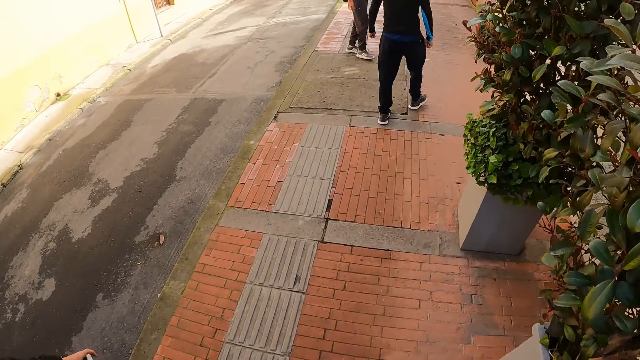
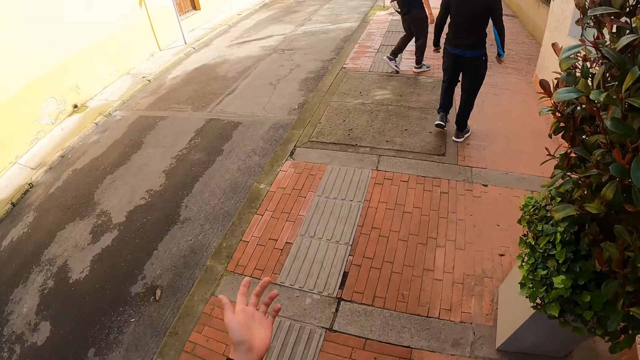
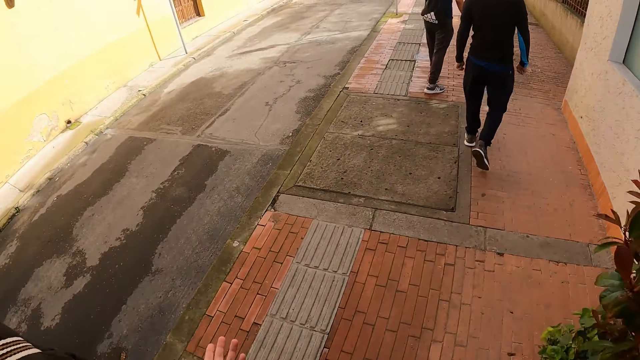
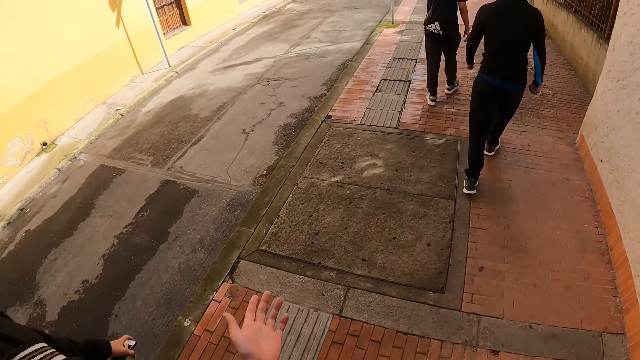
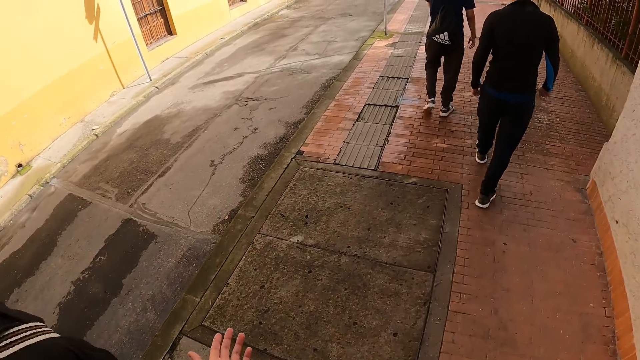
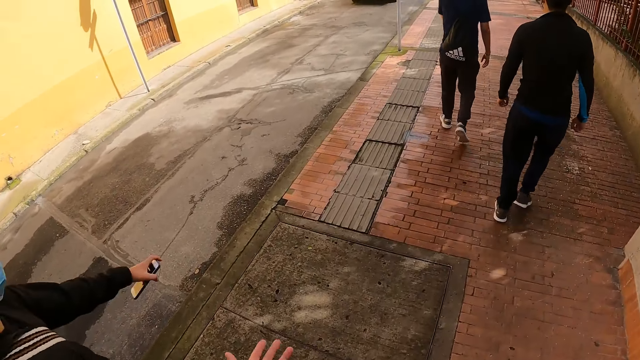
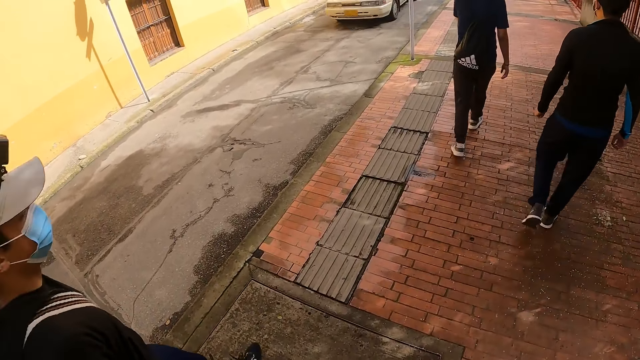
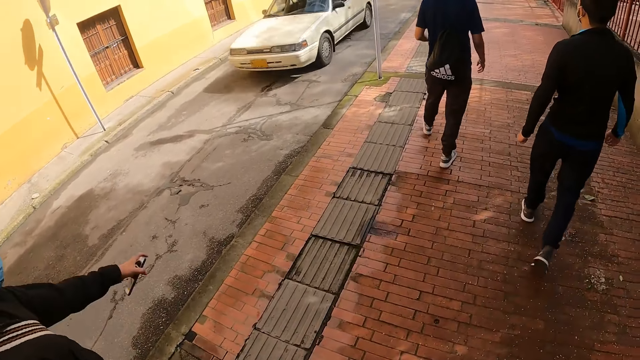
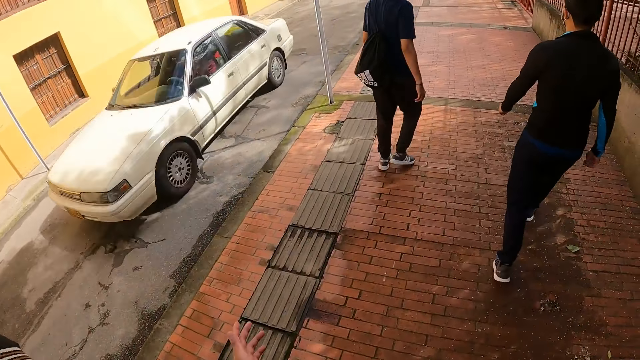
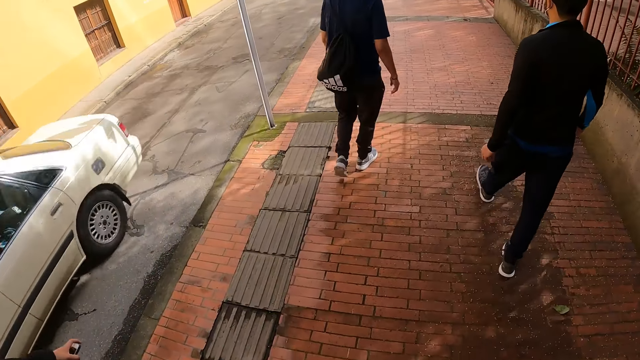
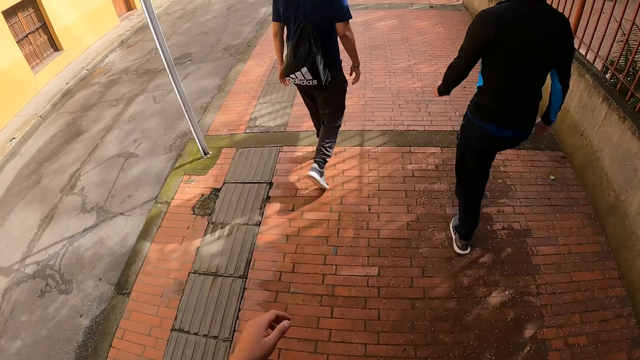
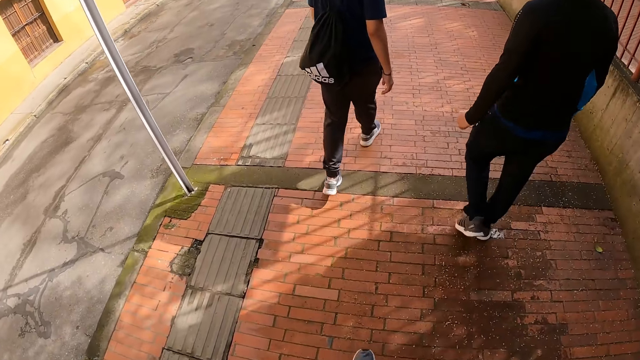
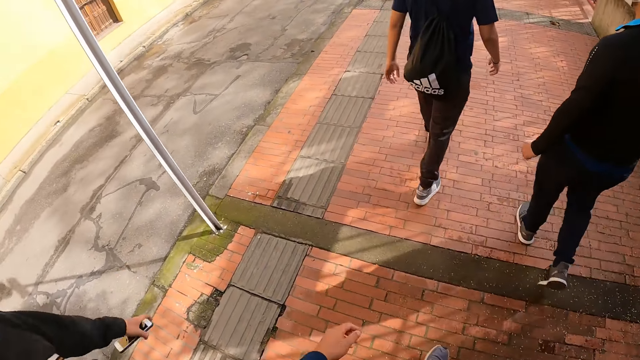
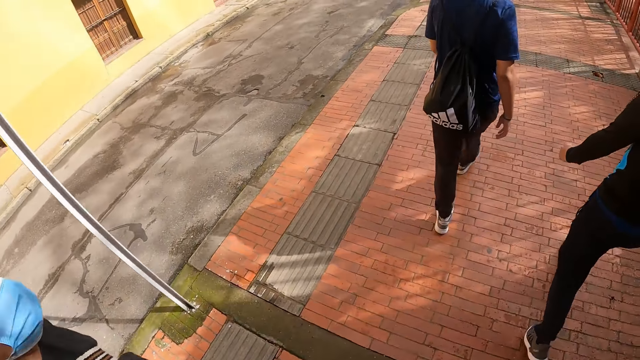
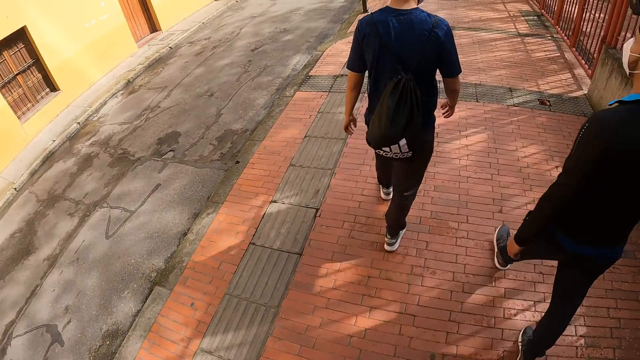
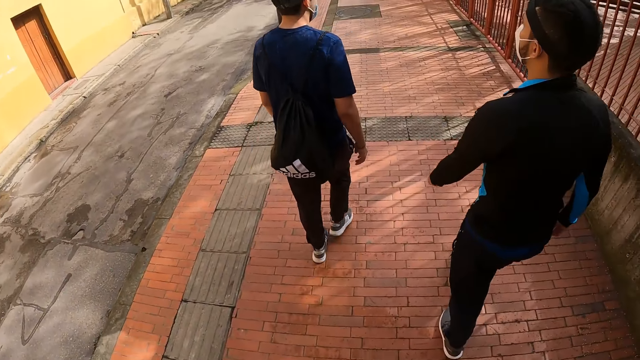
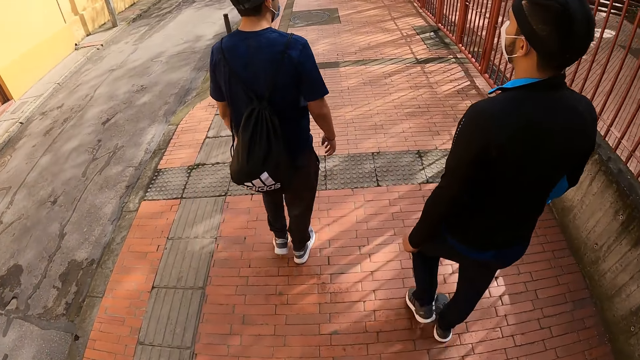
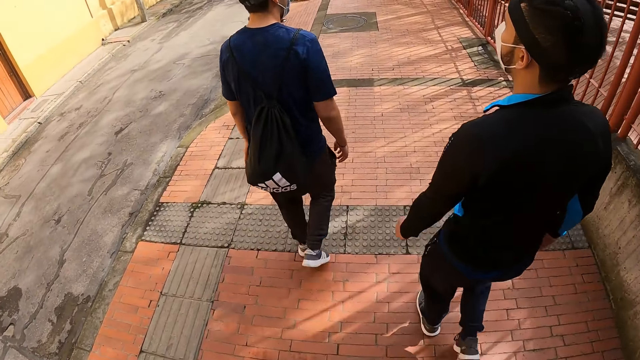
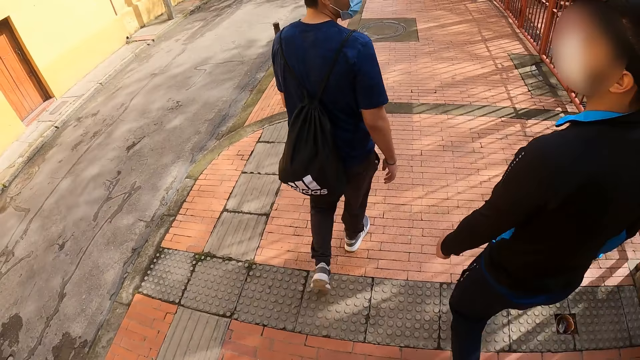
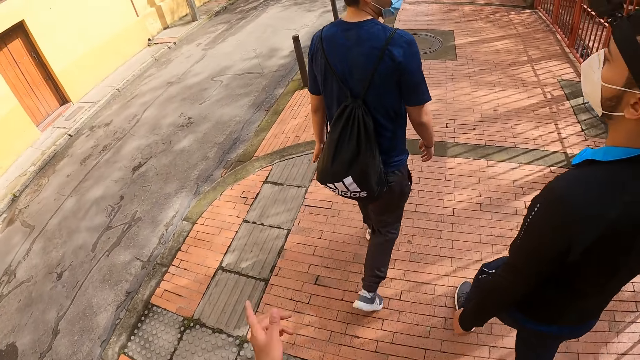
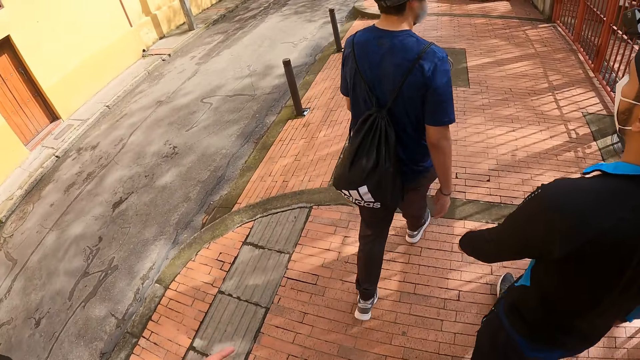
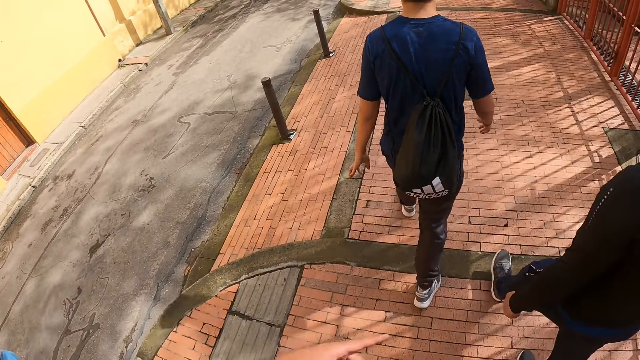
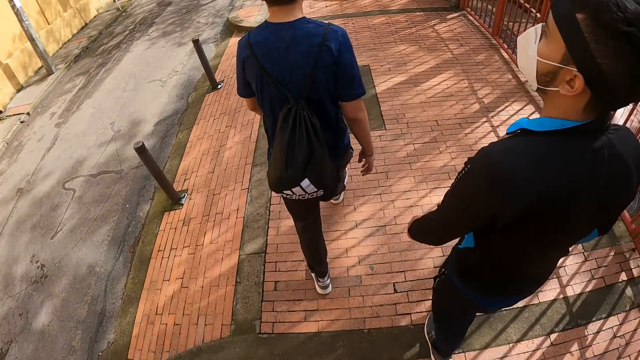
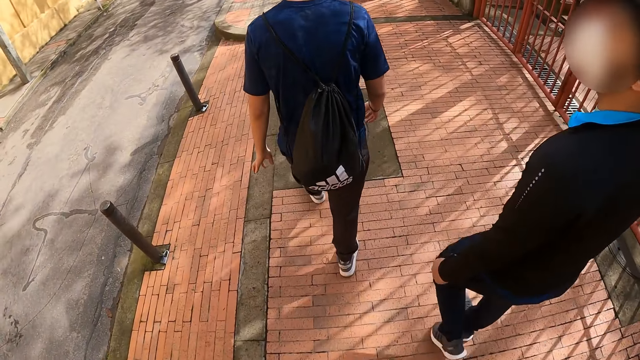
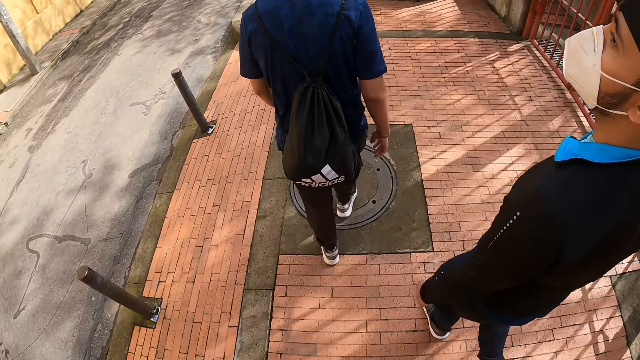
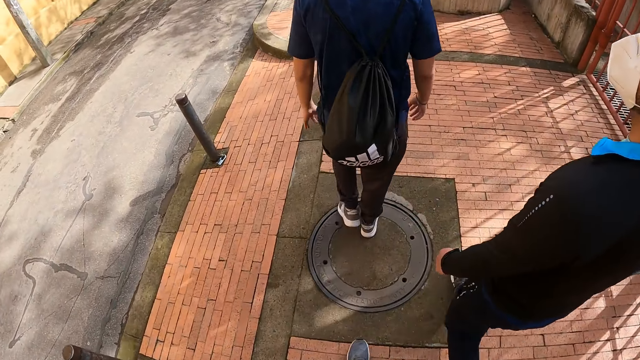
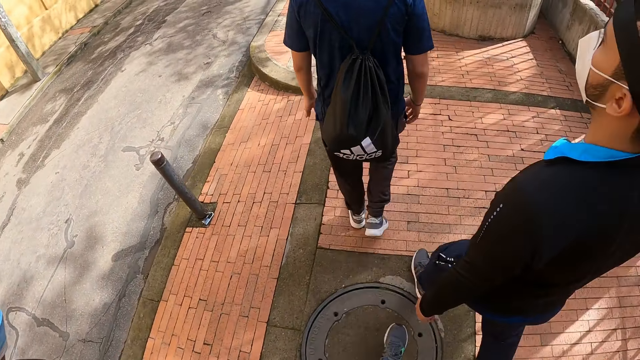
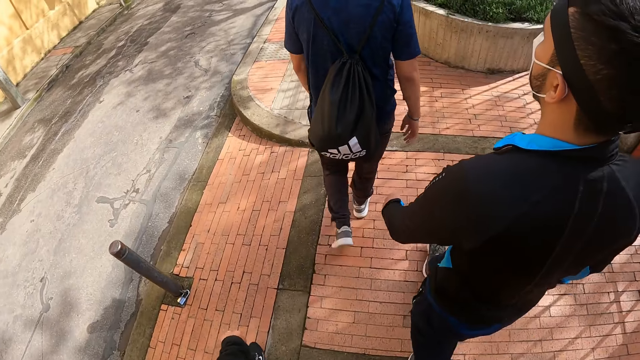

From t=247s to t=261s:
The camera wearer and a man walk behind another man and a third man. They do a hand movement. They walk along the pavement. A car drives past the camera wearer, the first man, the other man, and the third man. The camera wearer interacts with the first man on the pavement. They do a hand movement. They walk along the pavement.

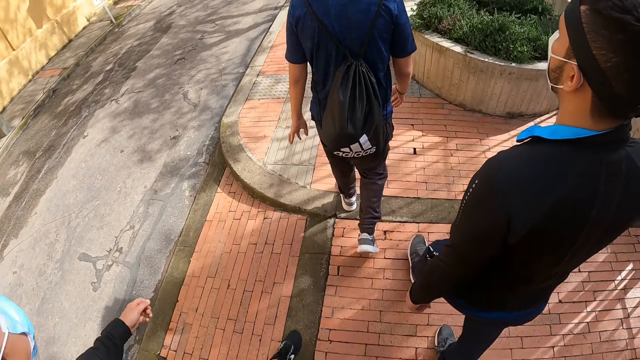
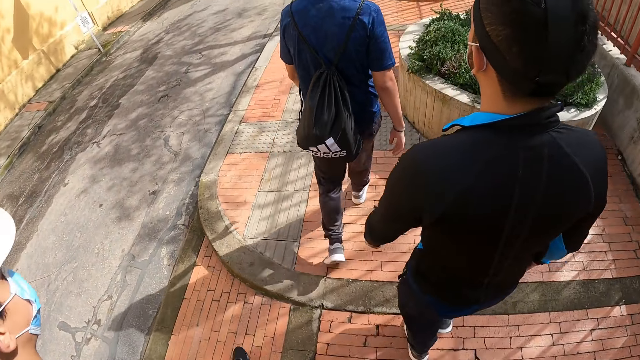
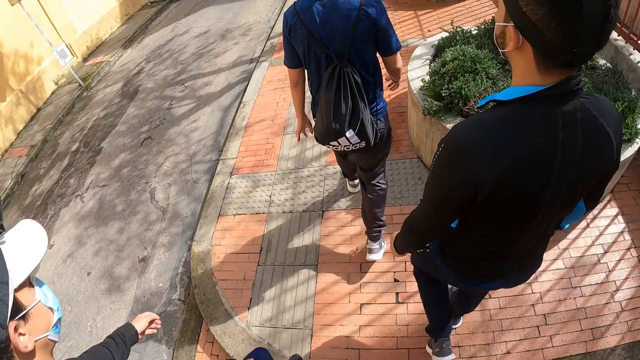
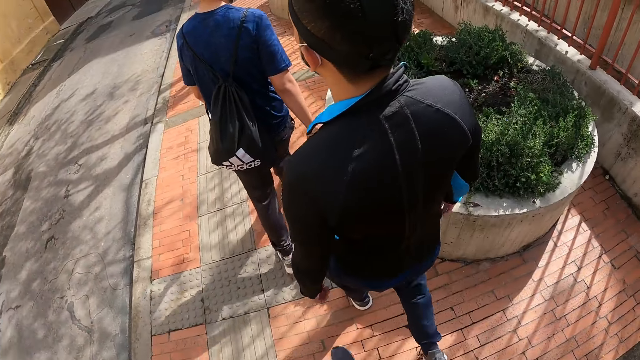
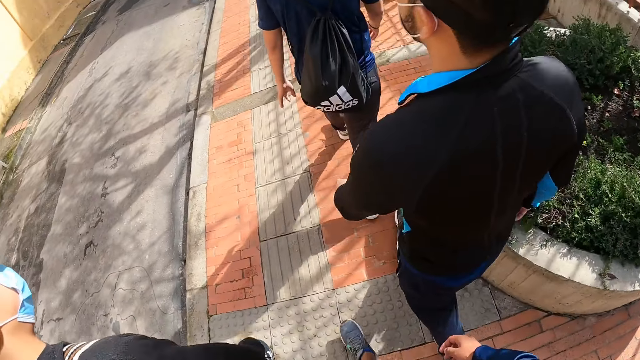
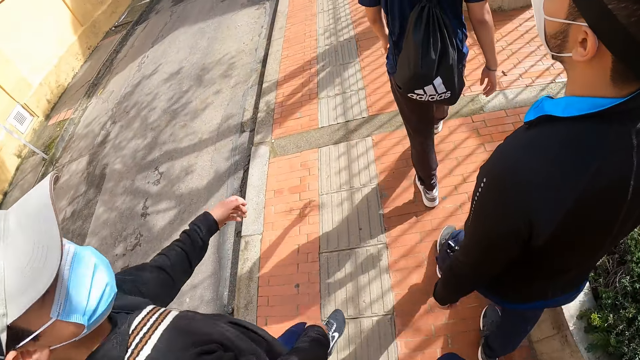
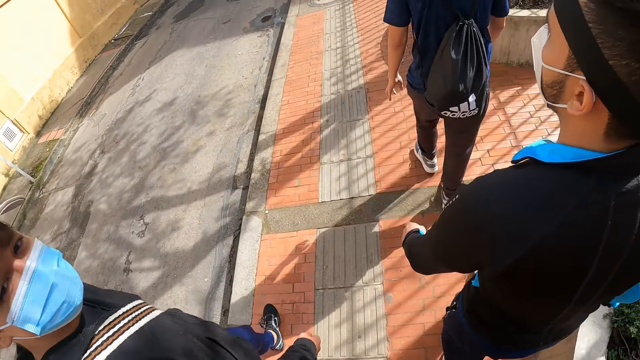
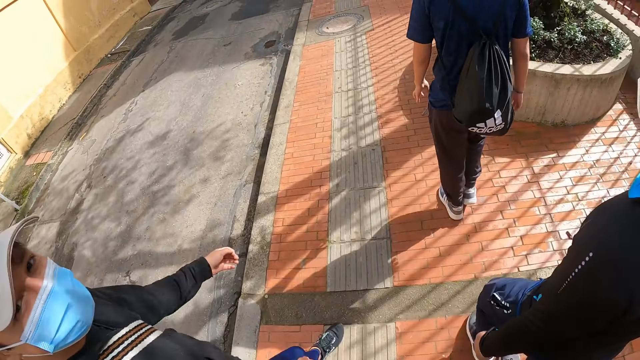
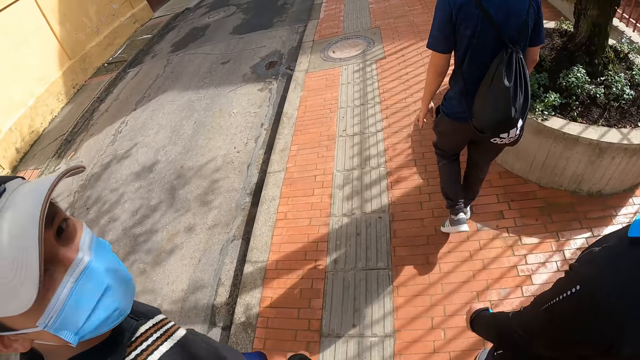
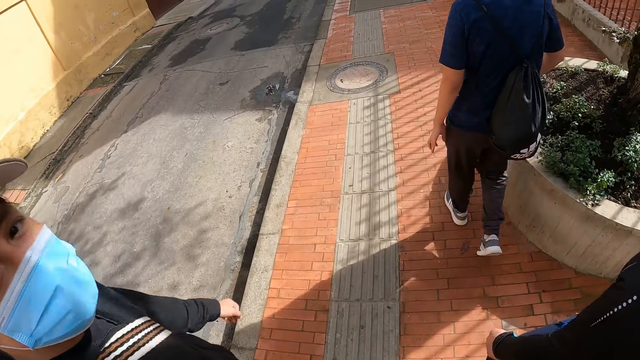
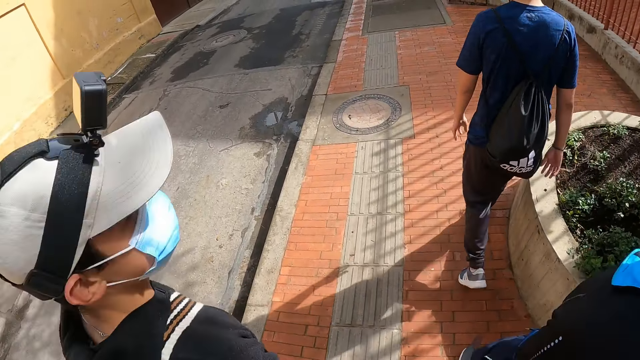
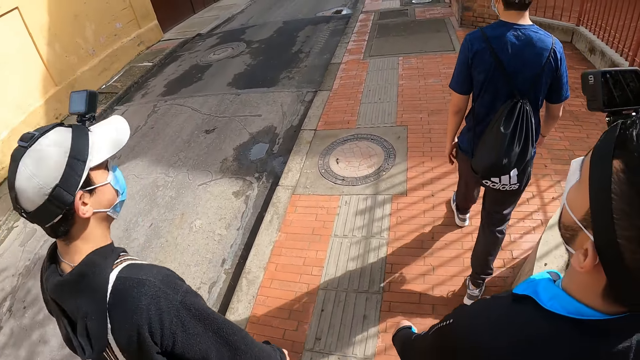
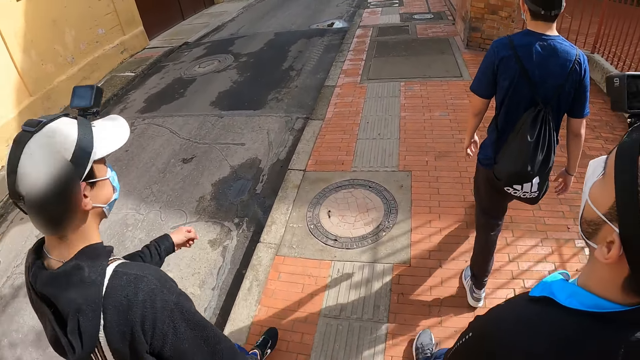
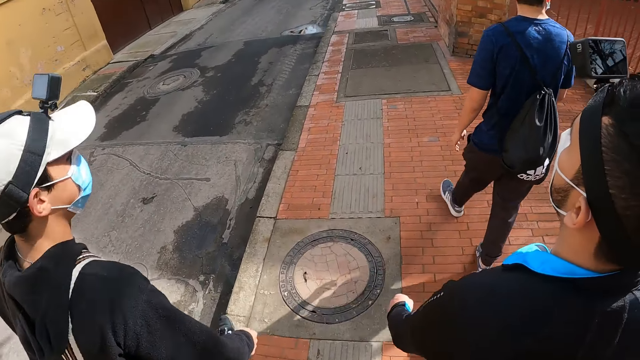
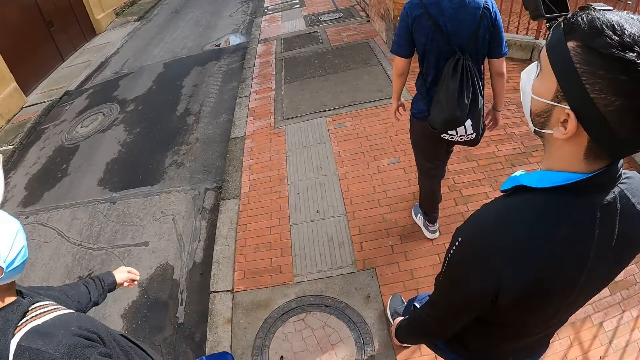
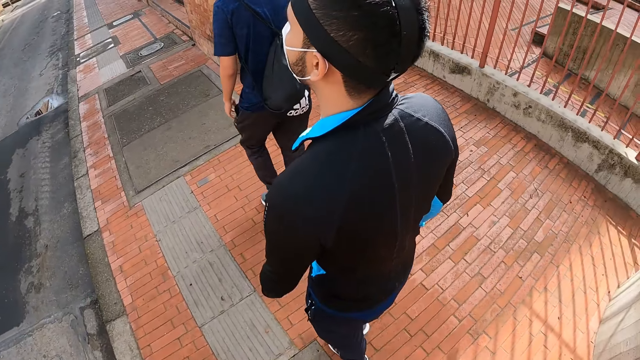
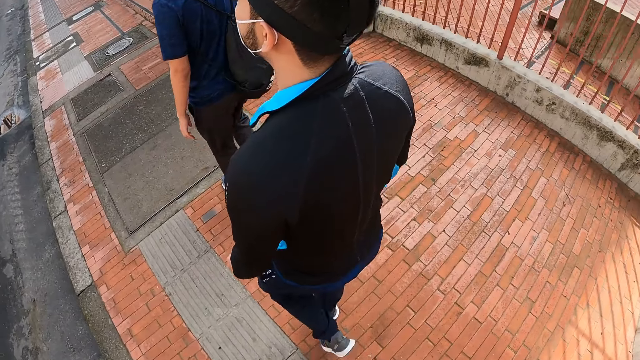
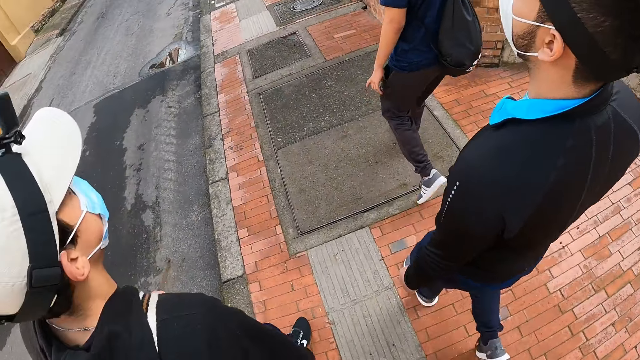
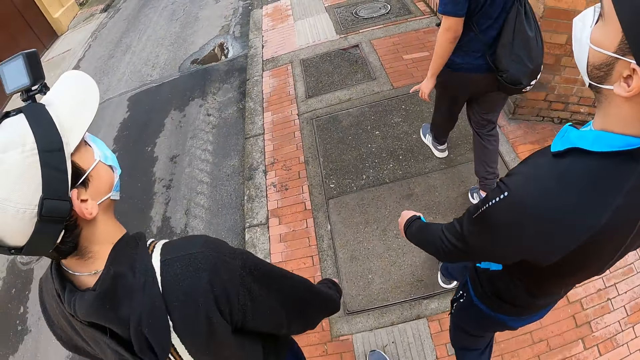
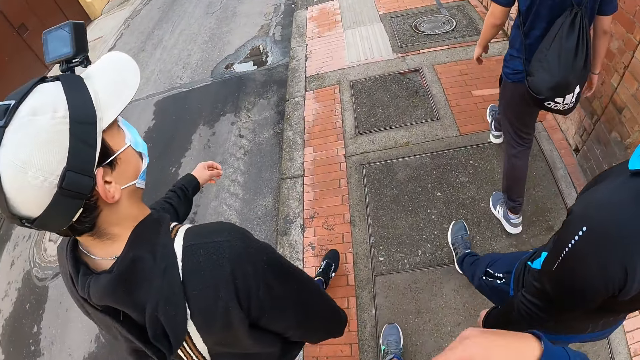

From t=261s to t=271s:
The camera wearer walks behind a man, another man, and a third man on the pavement. A male walks along the pavement.
